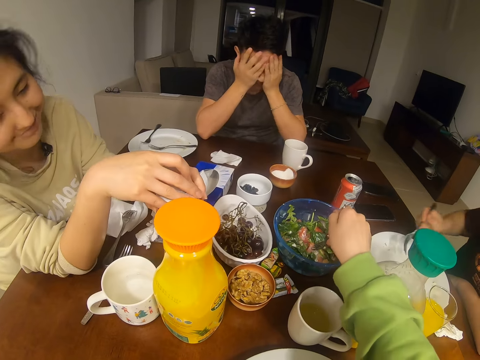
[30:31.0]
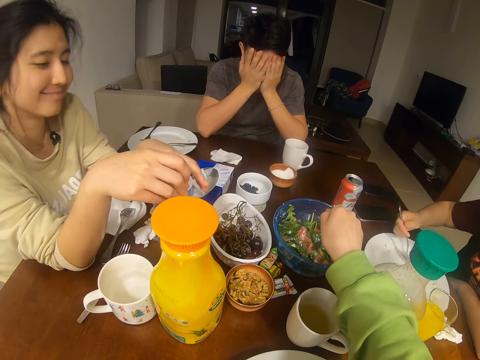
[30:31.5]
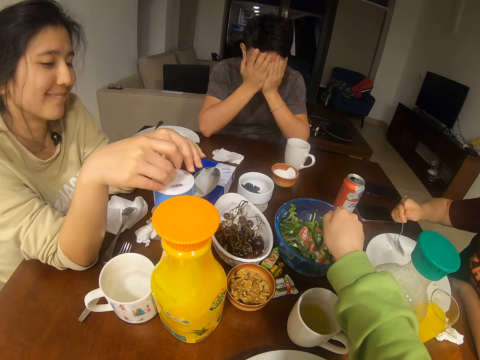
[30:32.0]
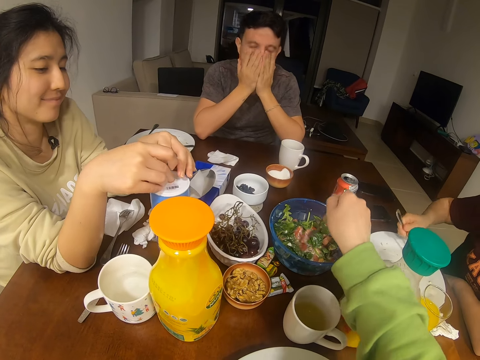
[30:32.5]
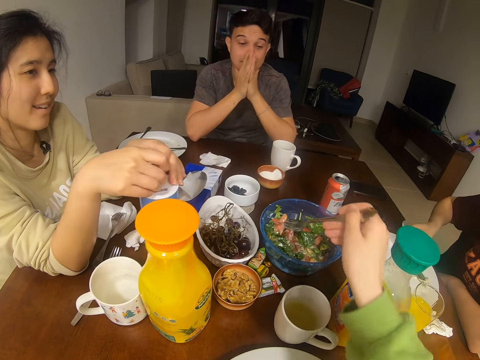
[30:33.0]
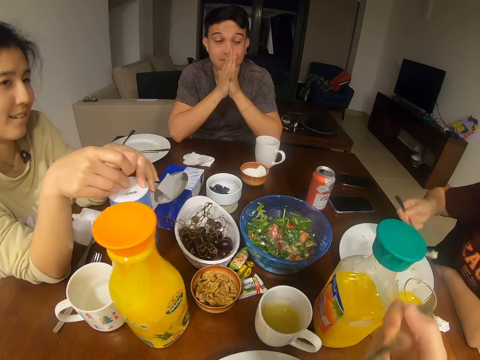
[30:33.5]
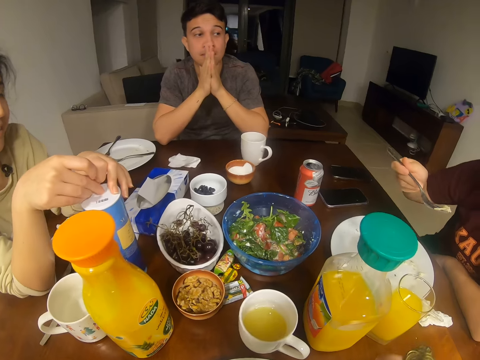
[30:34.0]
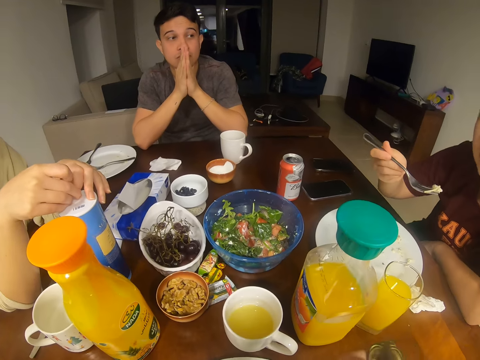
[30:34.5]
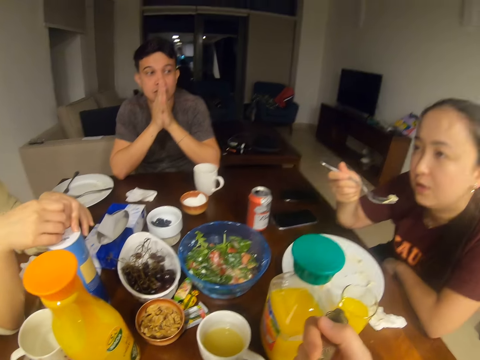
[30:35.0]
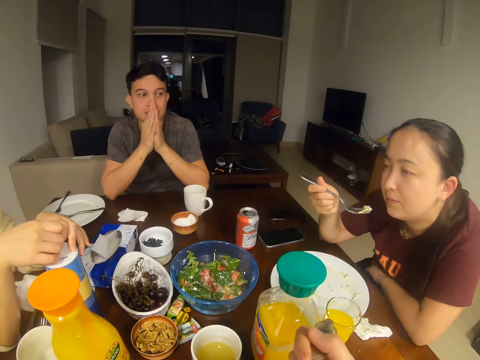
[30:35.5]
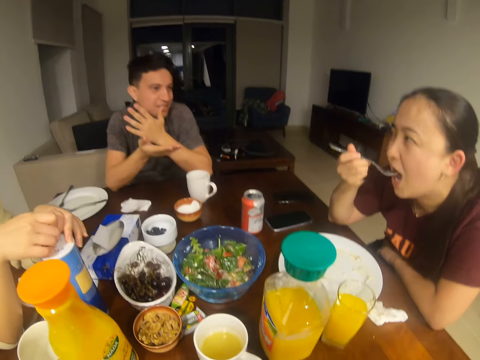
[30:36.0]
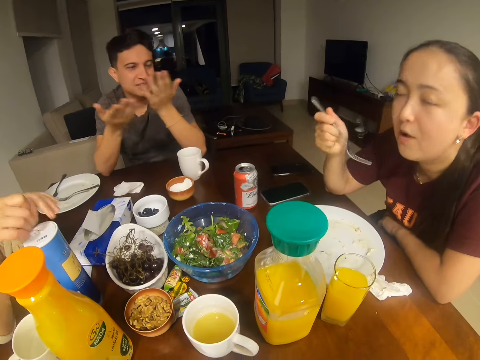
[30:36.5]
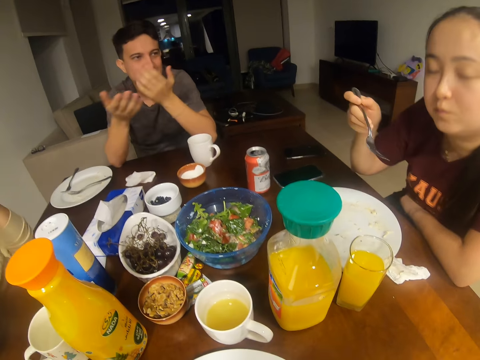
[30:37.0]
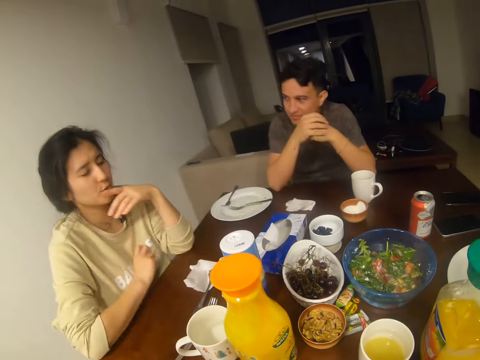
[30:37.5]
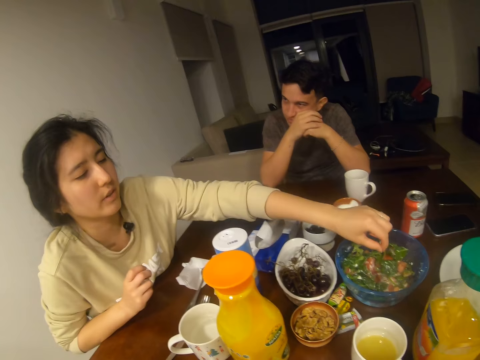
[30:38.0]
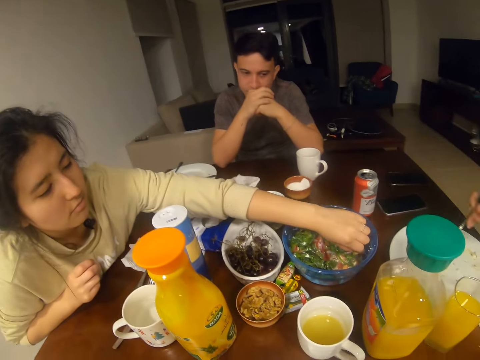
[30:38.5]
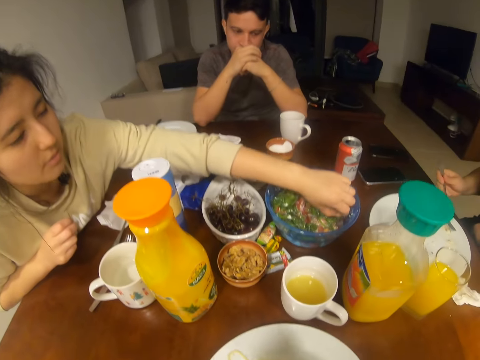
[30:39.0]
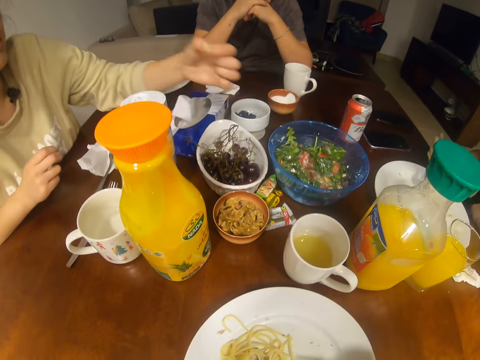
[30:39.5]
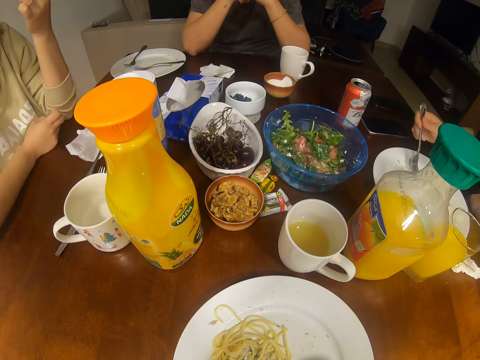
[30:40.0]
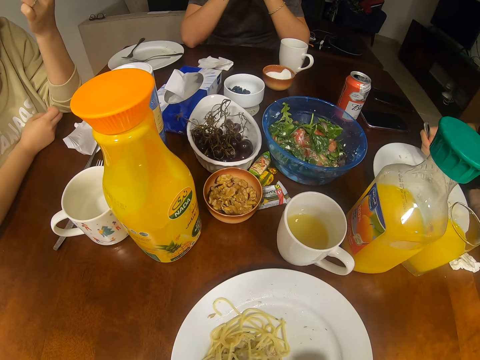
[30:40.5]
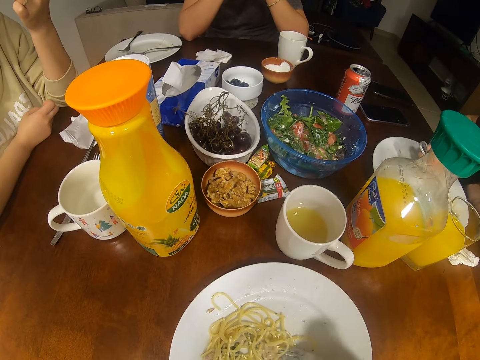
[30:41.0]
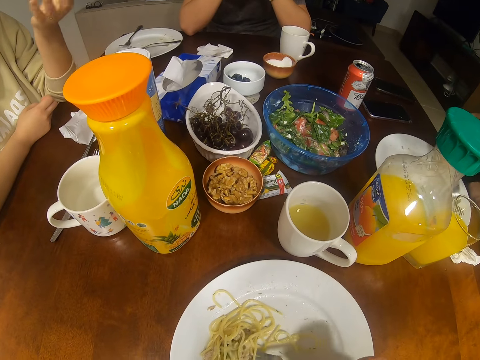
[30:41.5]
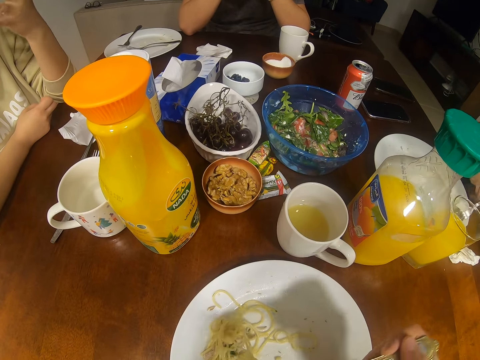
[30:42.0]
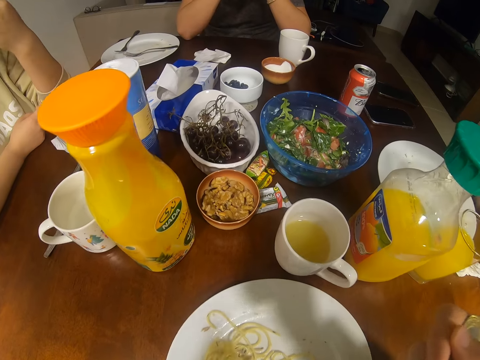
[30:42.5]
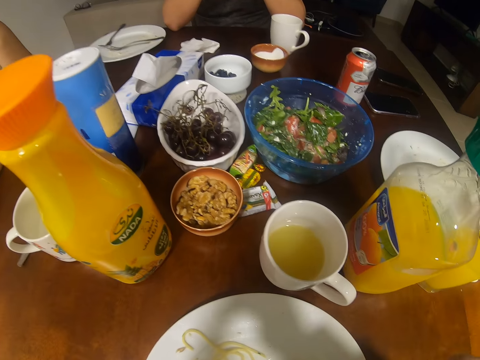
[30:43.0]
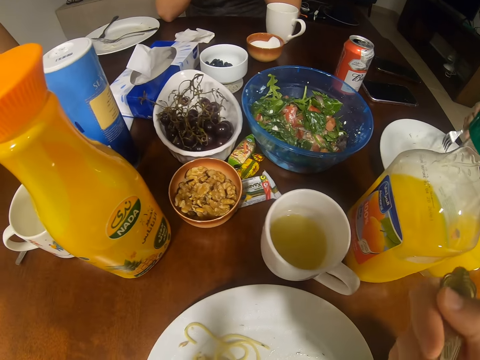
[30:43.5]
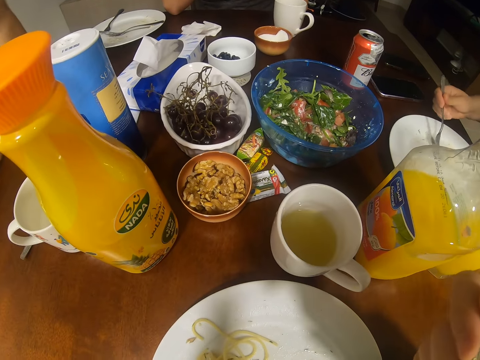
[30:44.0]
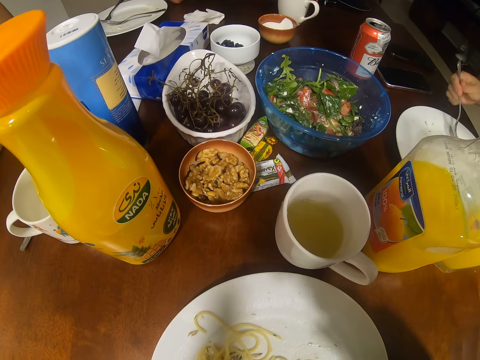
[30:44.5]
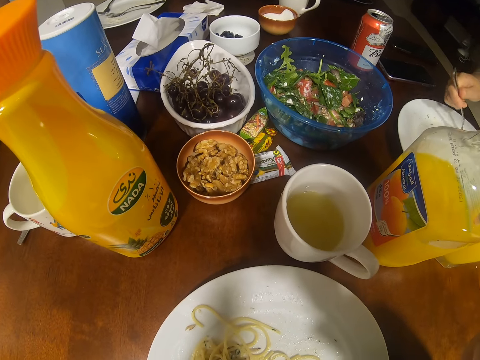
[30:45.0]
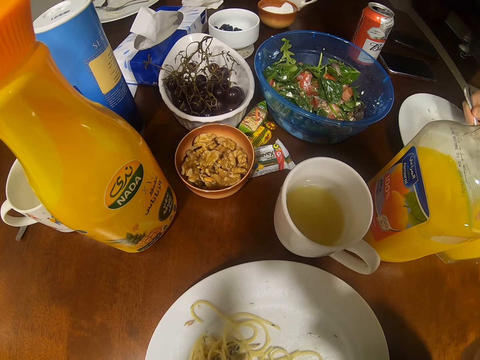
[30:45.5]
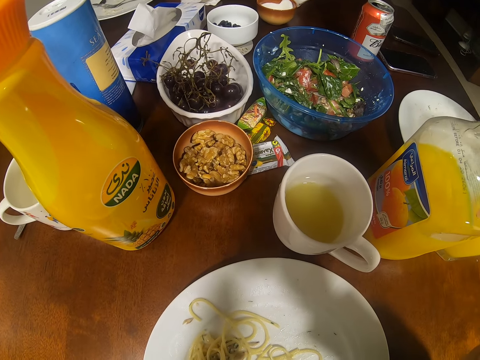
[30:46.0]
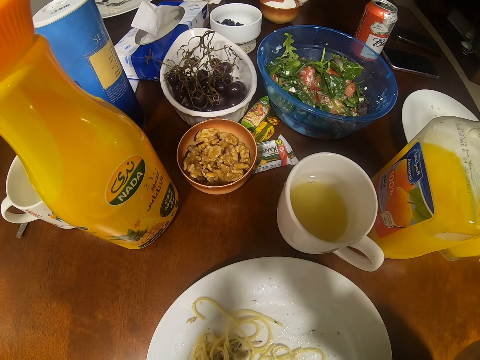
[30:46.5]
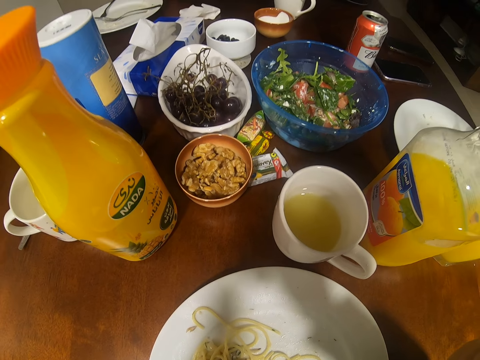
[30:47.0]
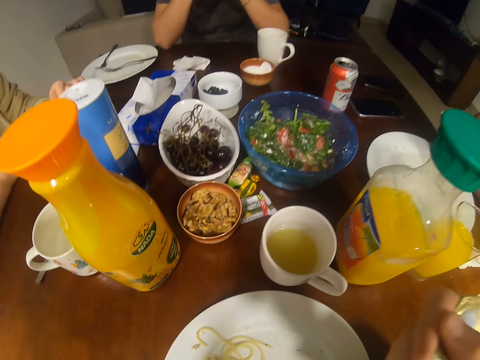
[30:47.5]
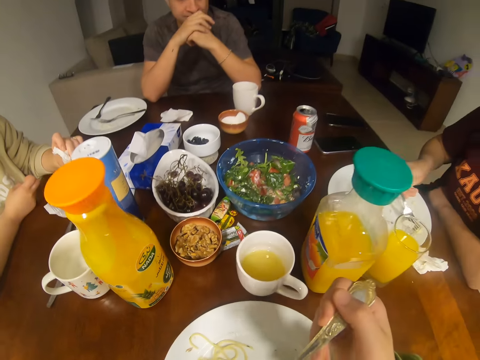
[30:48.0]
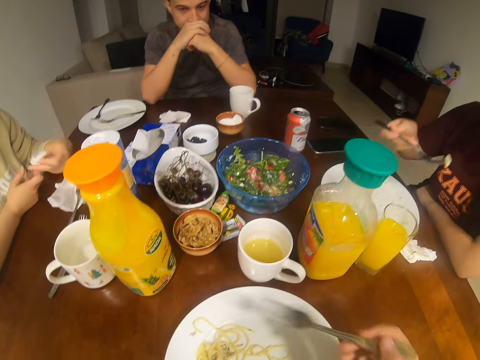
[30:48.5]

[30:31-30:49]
The camera wearer dips a fork in the bowl. They pick fruits, scoop something and eat something. A woman converses with a man, another woman and the camera wearer. Another man talks to a girl. The other woman picks something from the bowl and converses with the first man, the first woman and the camera wearer. The other man looks at the girl. The camera wearer scoops the spaghetti and eats the spaghetti. The other man talks to the girl.

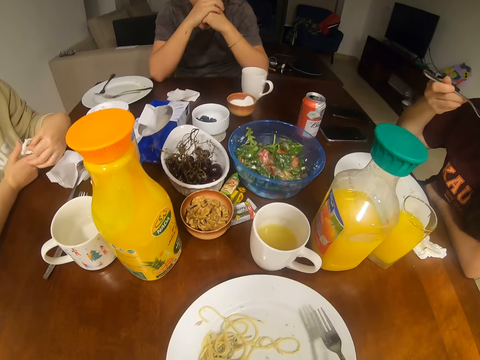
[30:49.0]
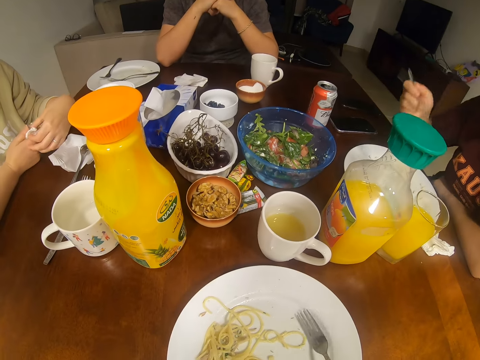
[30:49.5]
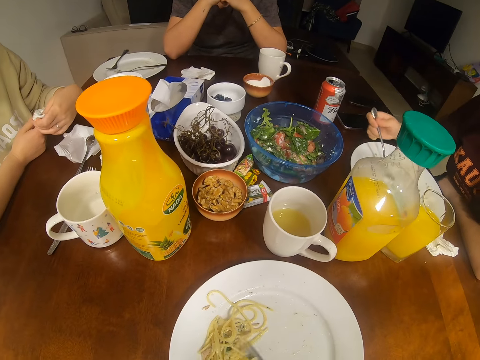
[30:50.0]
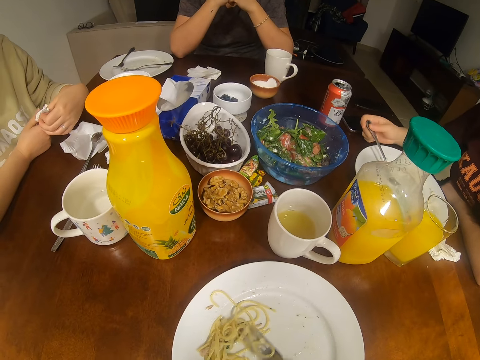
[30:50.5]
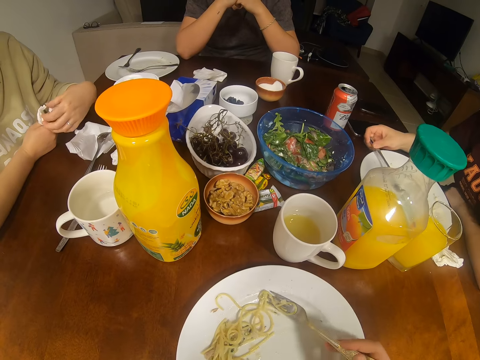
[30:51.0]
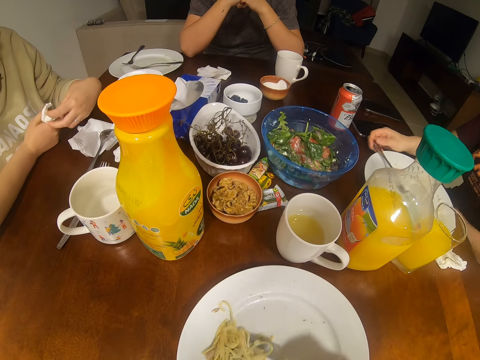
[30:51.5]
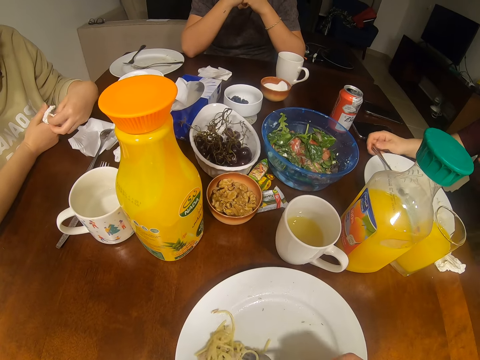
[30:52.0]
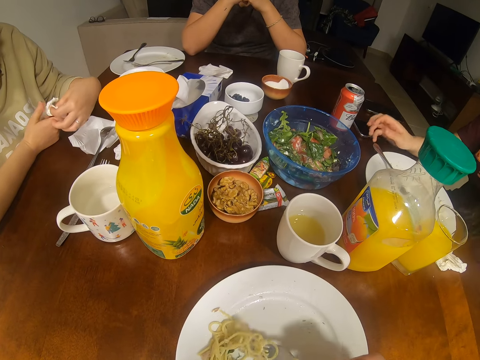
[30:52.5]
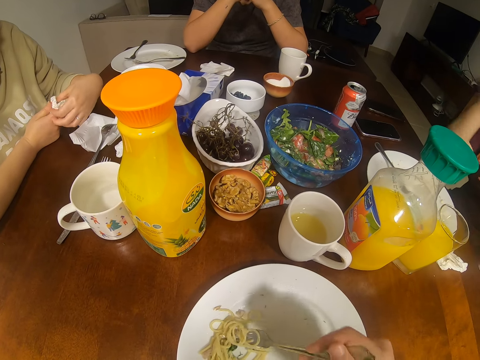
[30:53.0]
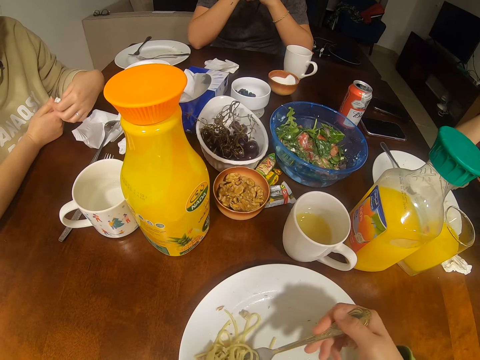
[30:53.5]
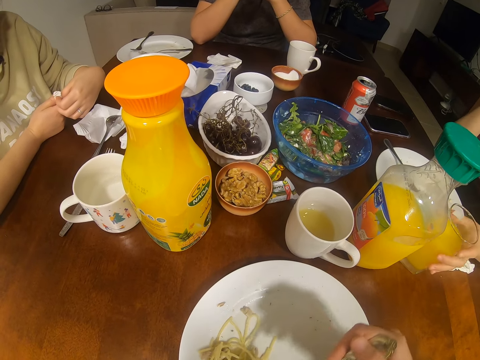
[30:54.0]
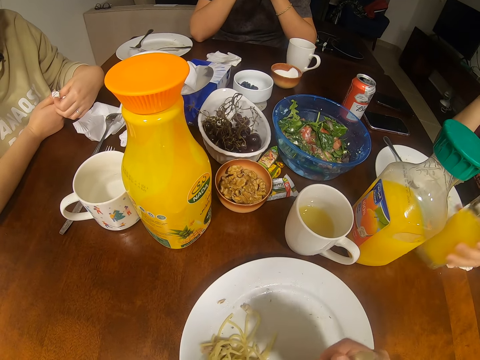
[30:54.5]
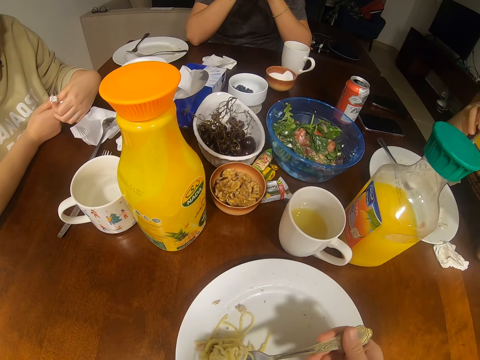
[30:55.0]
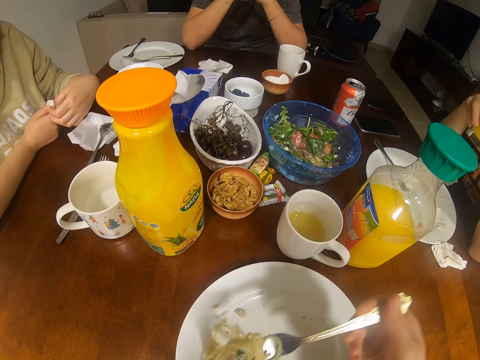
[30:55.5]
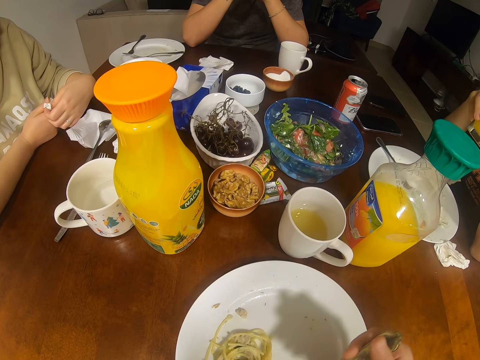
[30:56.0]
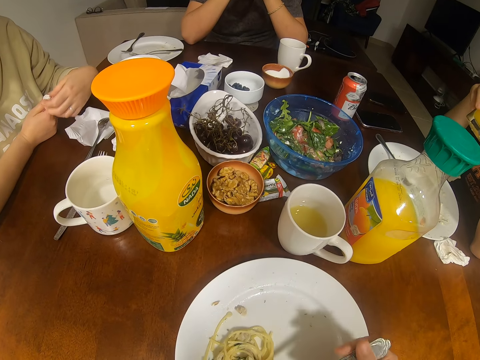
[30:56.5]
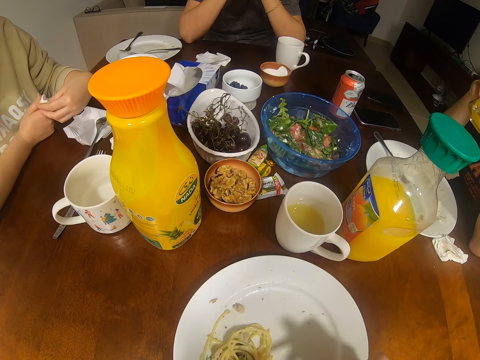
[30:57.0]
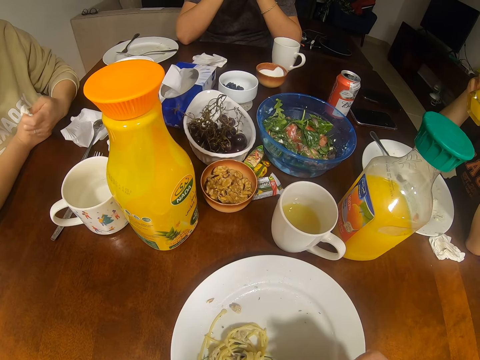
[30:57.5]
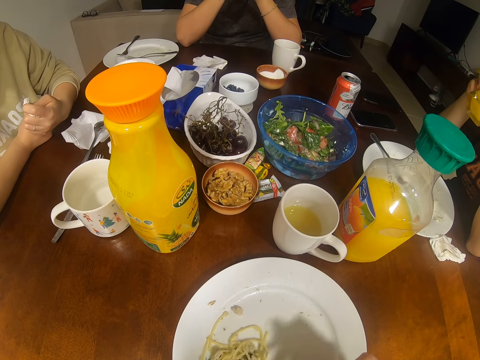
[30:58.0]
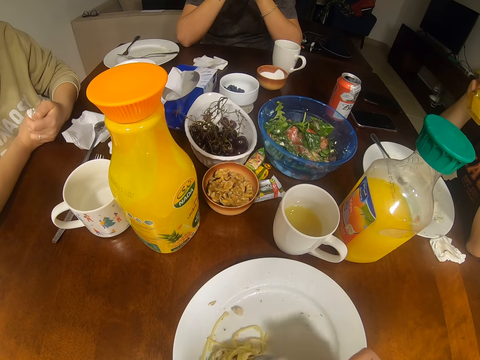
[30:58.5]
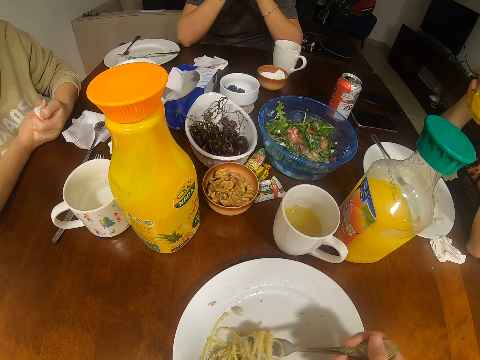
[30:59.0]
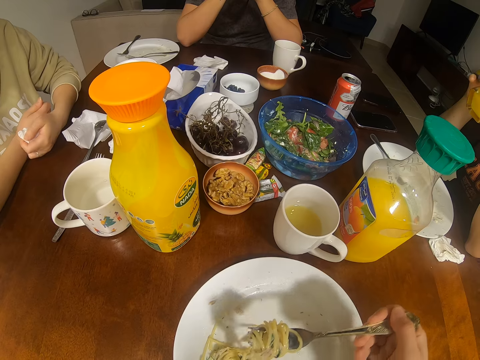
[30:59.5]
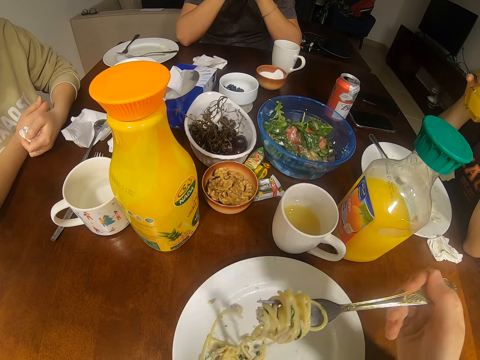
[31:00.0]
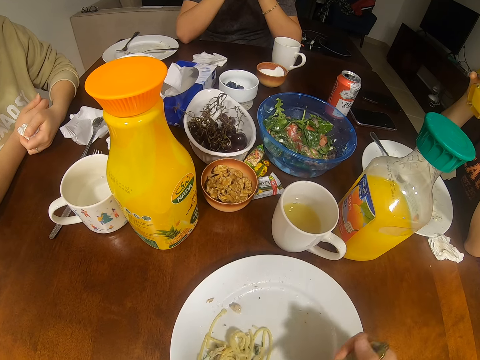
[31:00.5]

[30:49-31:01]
The camera wearer scoops the spaghetti. A woman wipes her fingers. A man converses with the woman, another woman and the camera wearer. The camera wearer eats the spaghetti. The other woman picks up a glass of juice.
